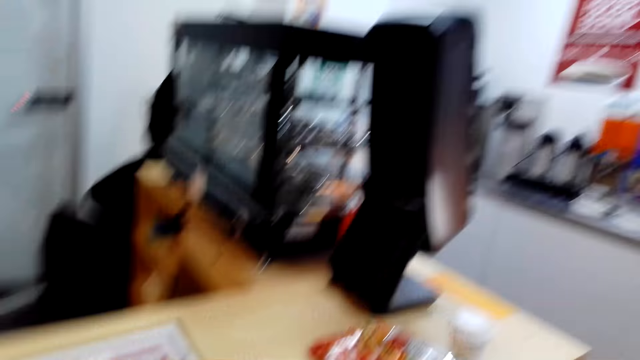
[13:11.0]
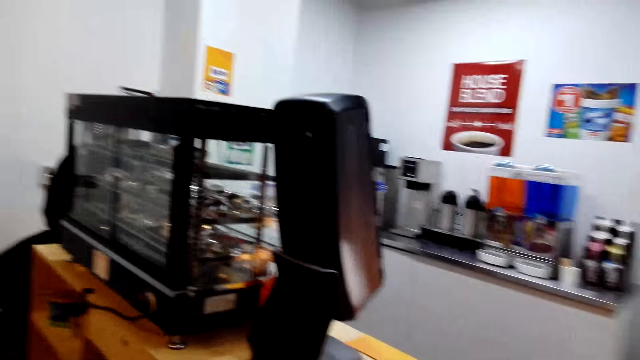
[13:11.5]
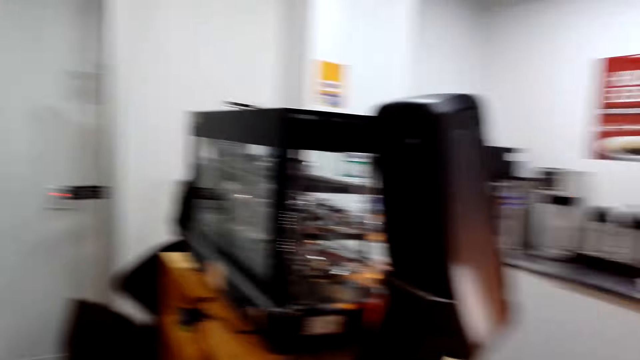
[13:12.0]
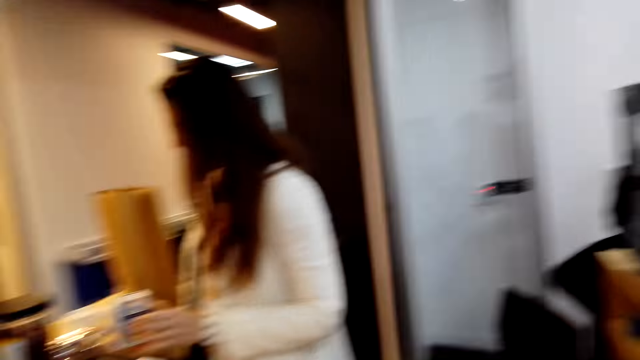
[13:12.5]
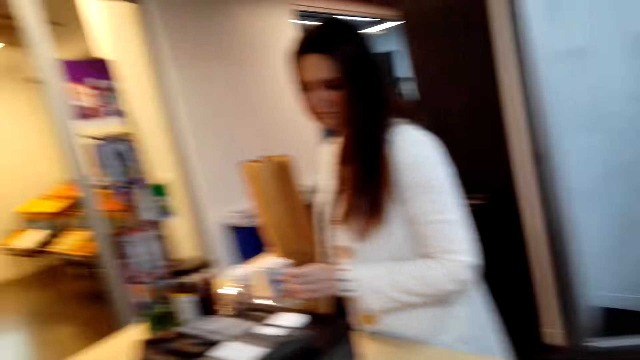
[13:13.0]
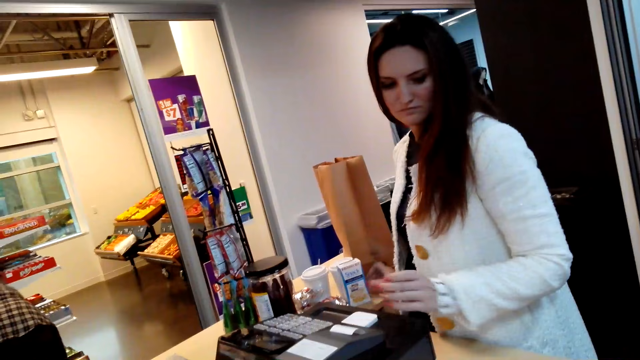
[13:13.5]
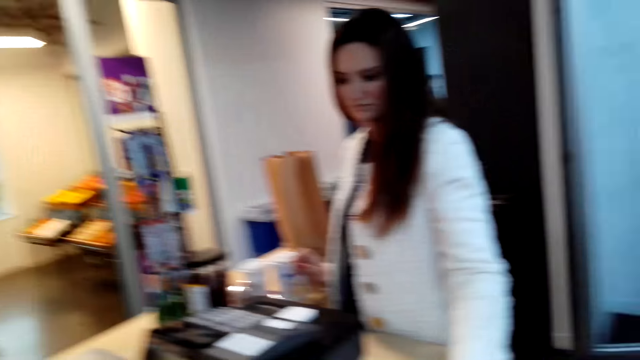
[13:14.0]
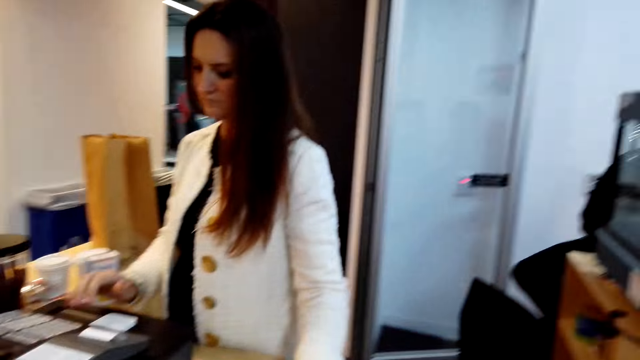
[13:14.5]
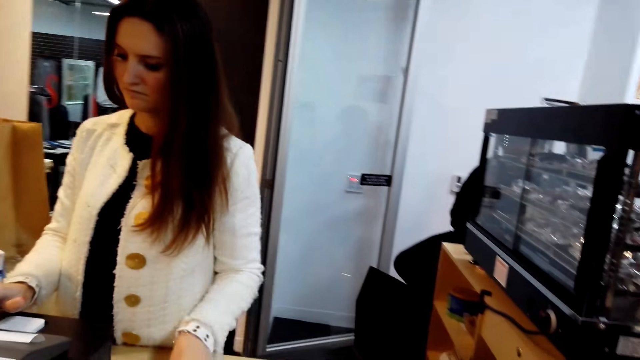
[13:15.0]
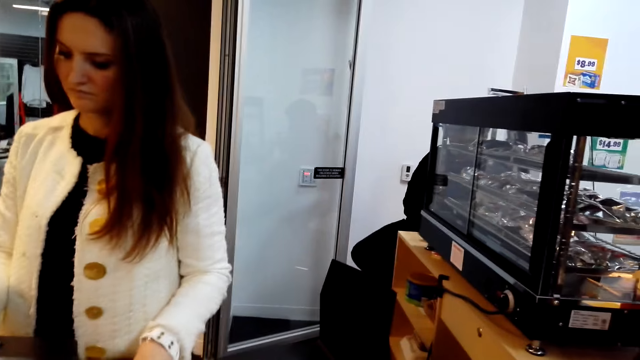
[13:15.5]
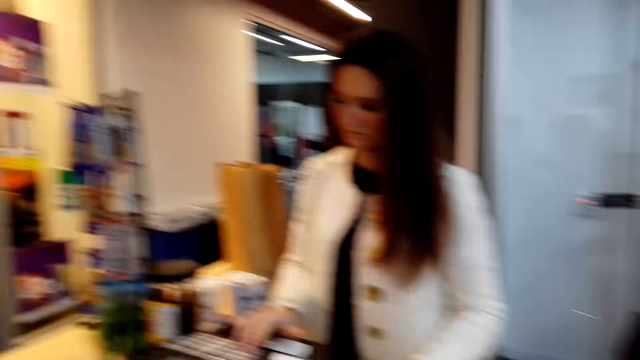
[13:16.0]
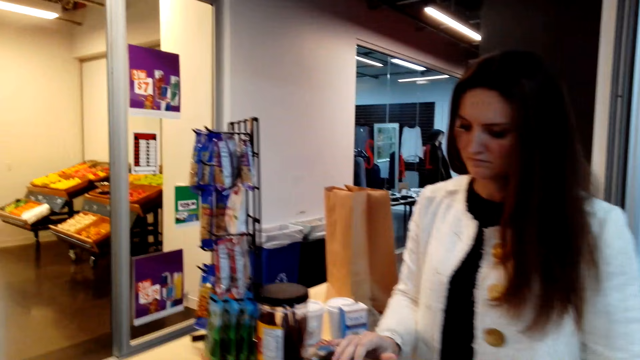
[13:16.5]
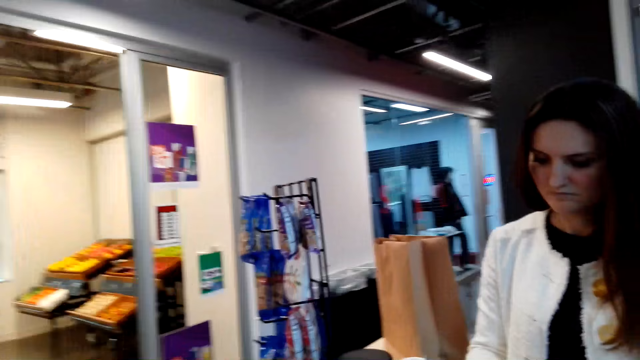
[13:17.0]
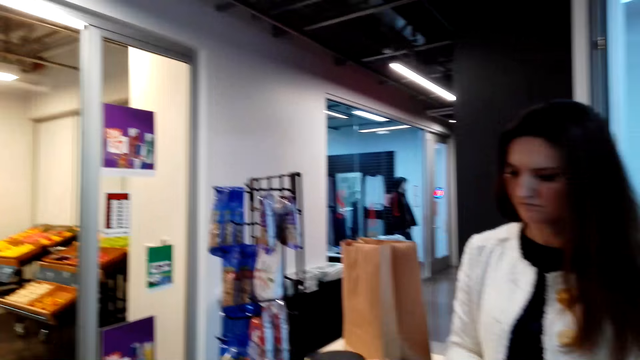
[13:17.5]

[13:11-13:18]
A cashier scans the items on the cash register.

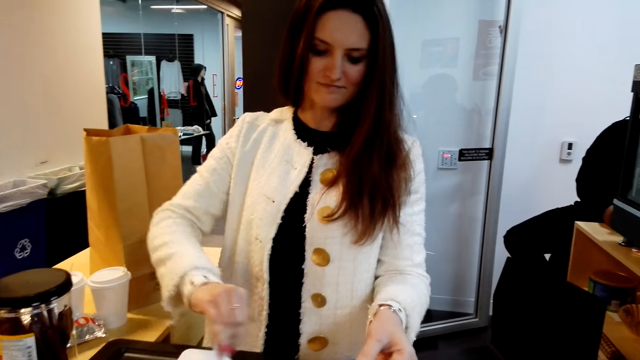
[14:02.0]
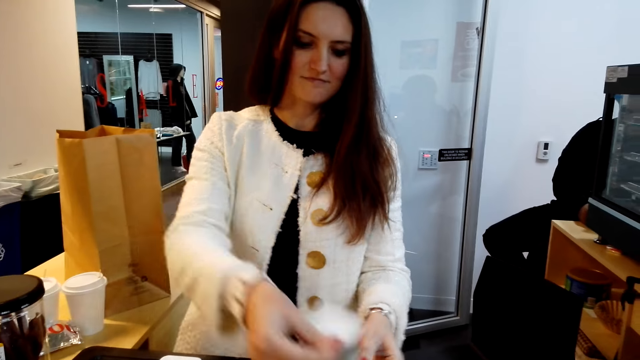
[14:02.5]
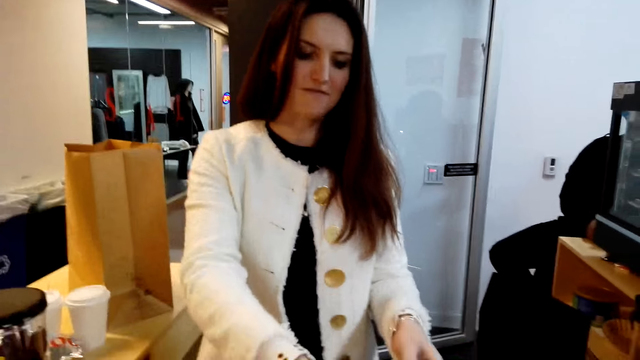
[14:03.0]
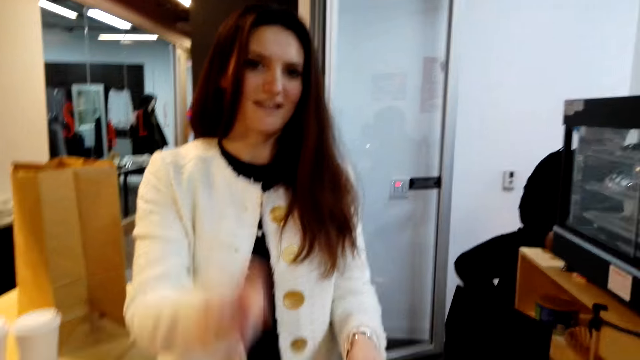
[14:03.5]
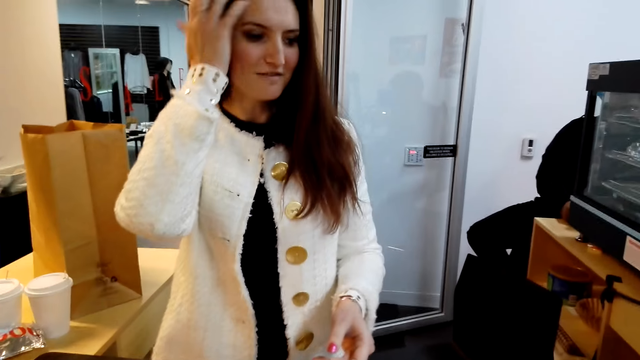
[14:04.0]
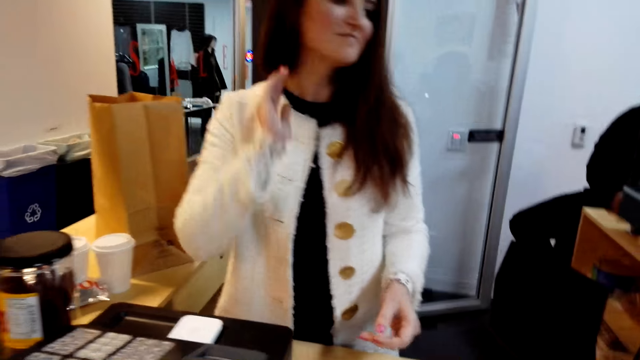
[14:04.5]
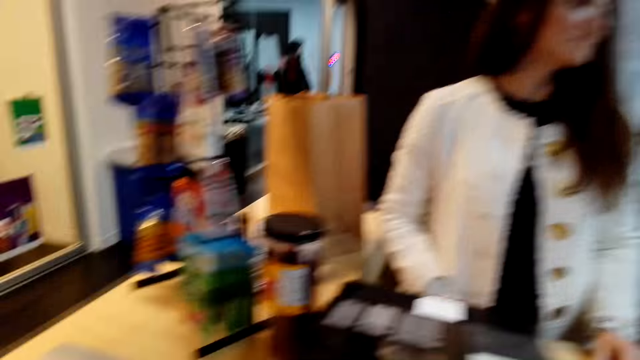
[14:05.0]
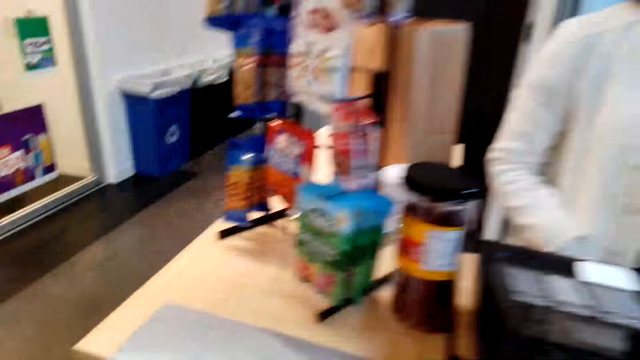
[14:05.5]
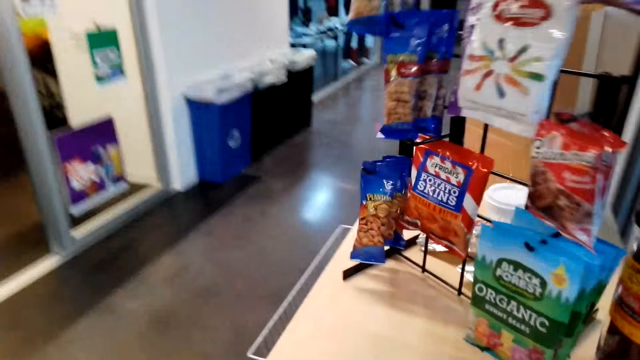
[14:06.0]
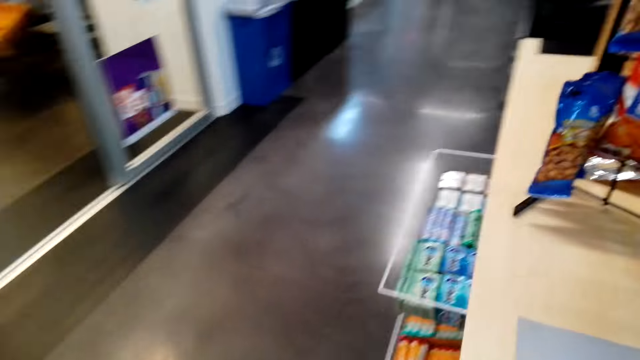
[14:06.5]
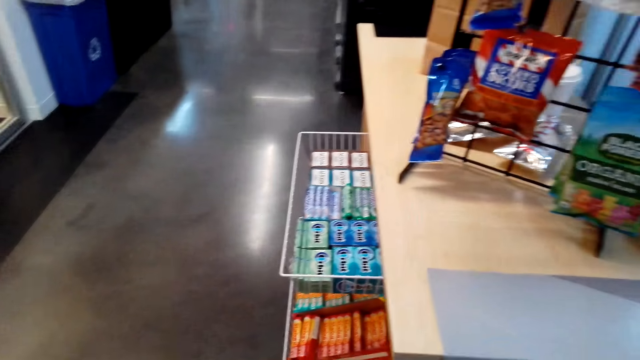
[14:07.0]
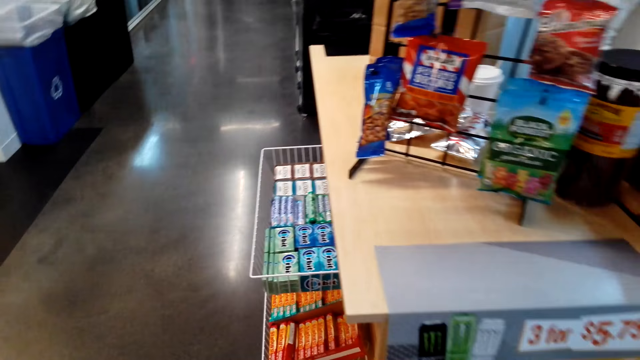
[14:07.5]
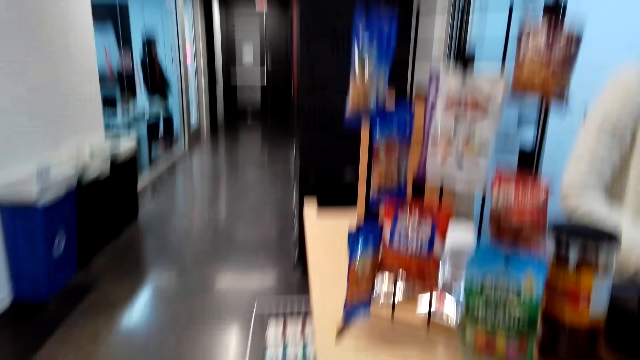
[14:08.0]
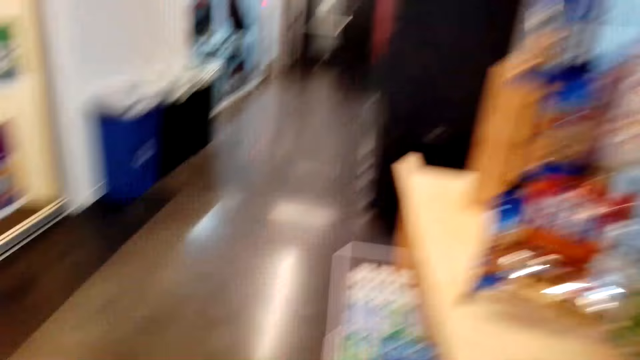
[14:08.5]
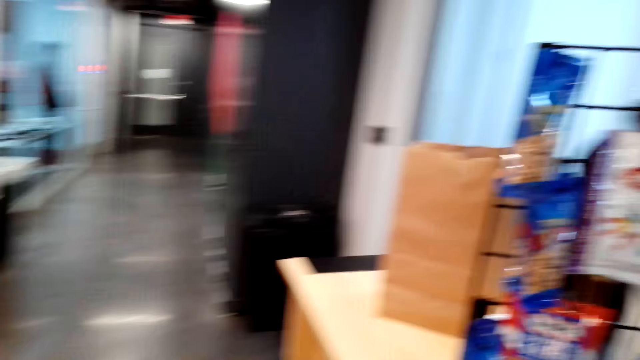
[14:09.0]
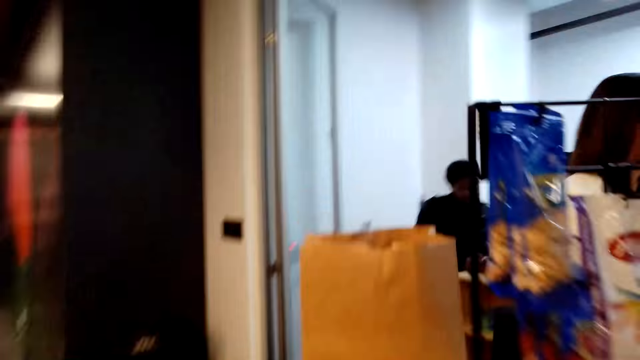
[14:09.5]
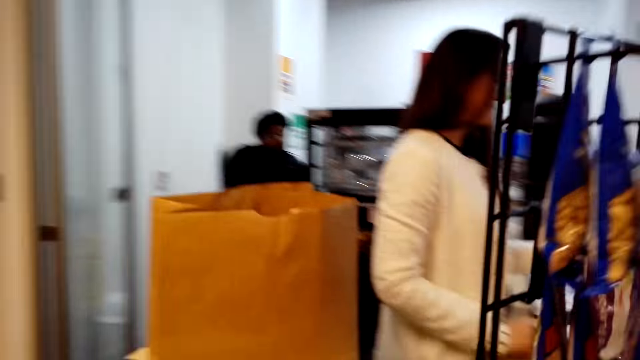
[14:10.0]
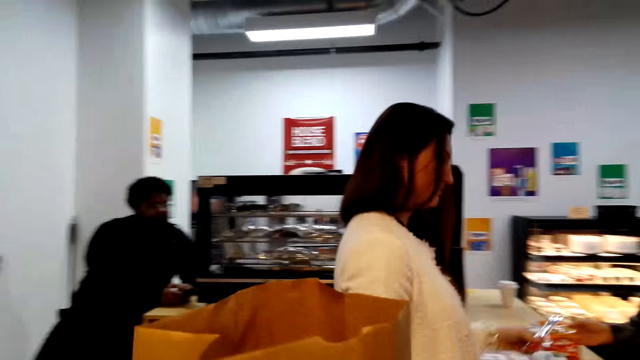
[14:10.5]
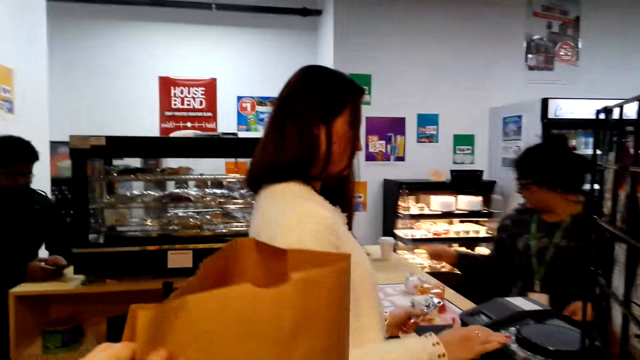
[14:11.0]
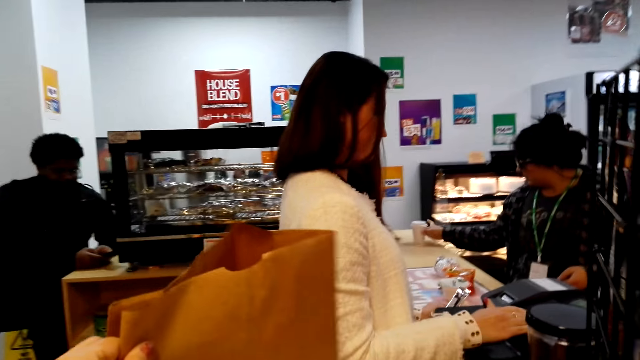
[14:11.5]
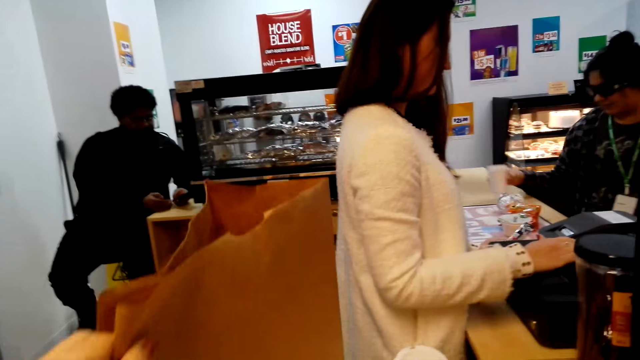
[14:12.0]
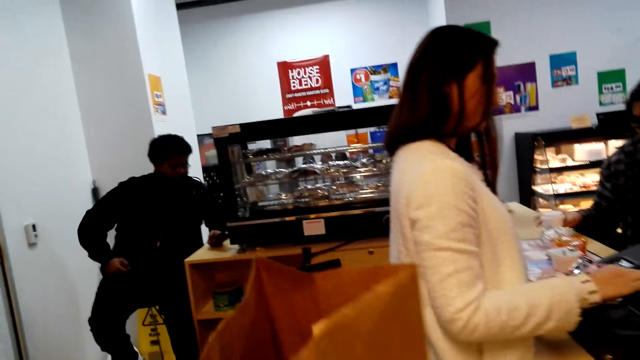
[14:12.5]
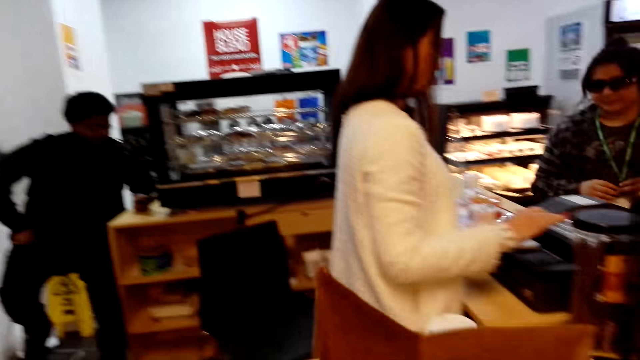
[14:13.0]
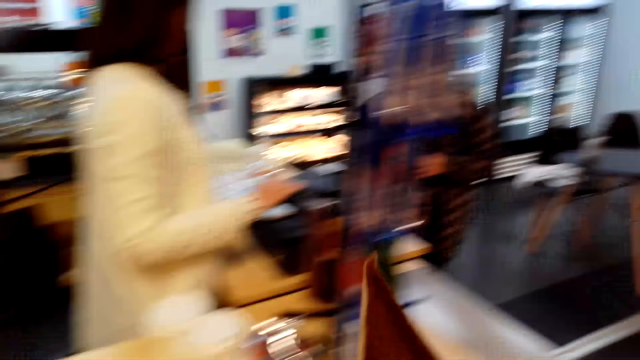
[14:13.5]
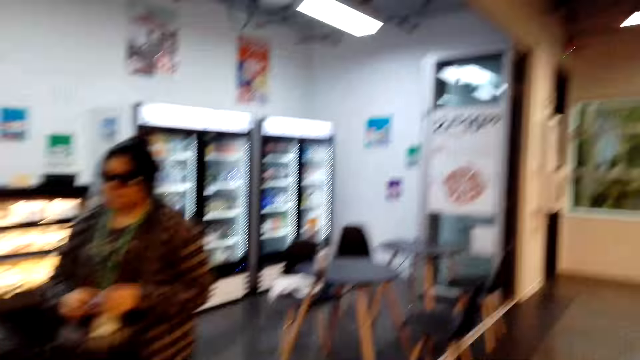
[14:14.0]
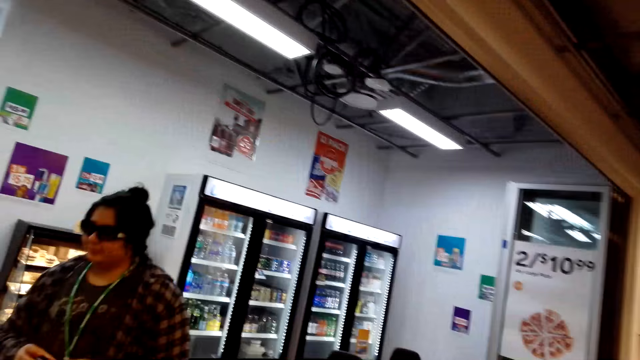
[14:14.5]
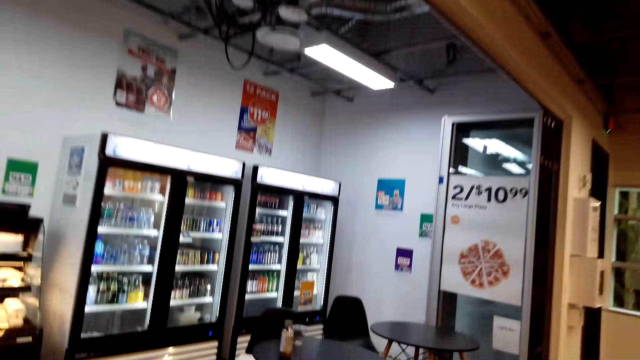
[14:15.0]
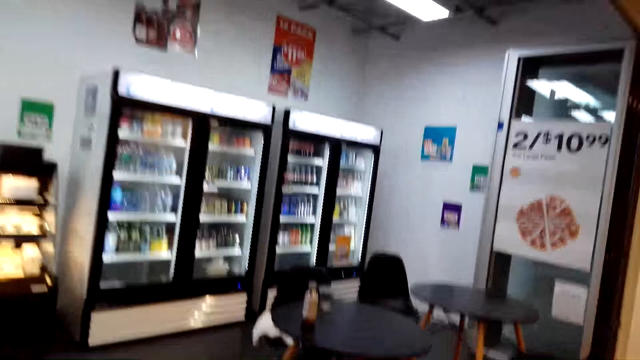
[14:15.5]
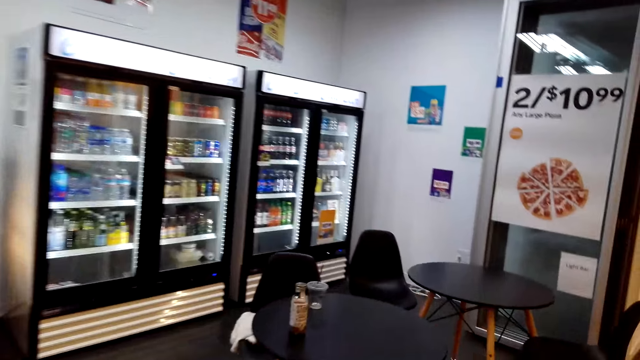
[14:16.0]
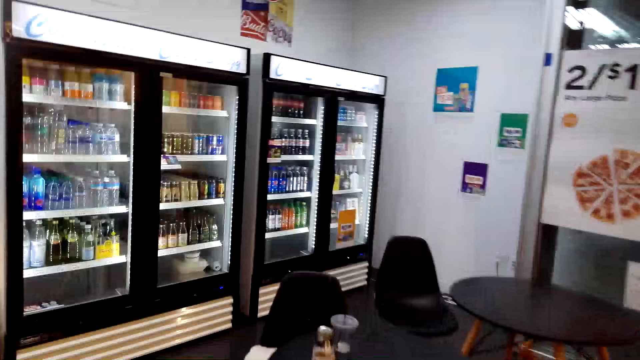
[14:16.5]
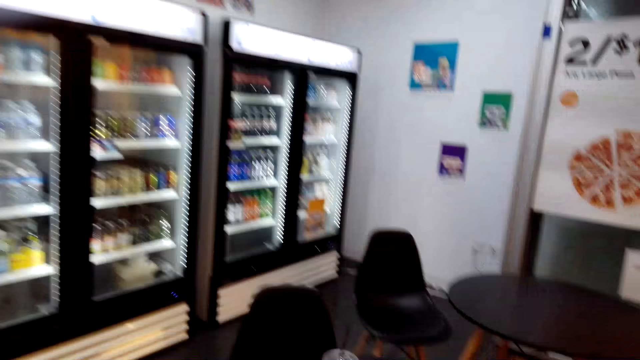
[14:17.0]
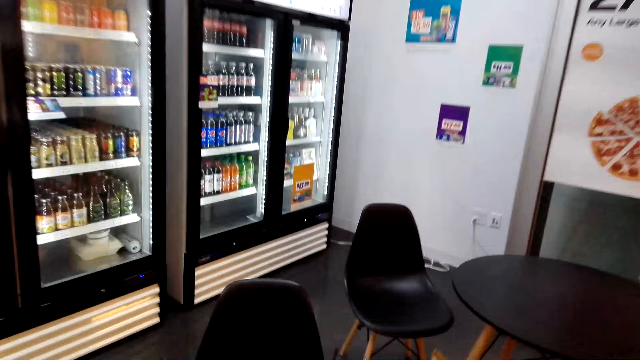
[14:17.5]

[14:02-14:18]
A person interacts with the camera wearer. The camera wearer walks around. They hold a khaki bag. They take the khaki bag on the table. They turn around and walk around.
